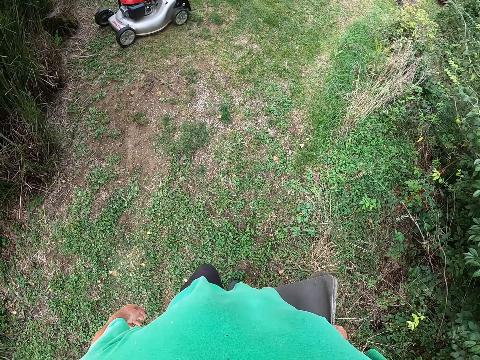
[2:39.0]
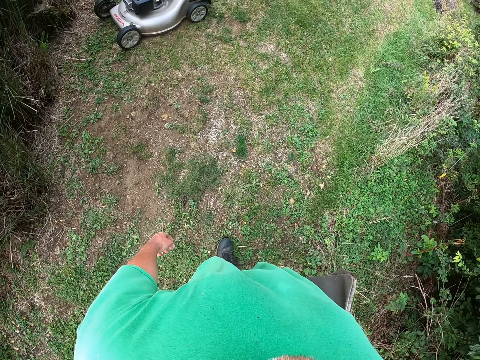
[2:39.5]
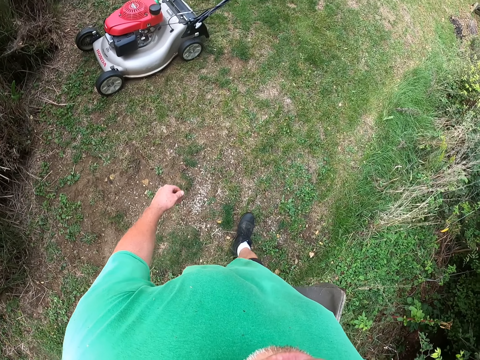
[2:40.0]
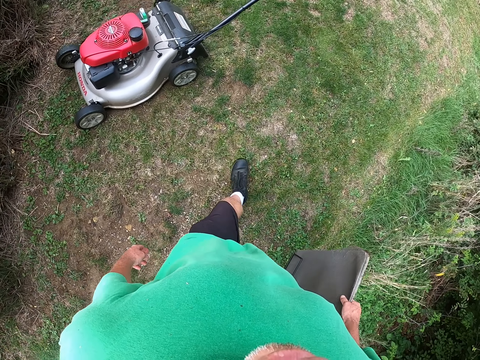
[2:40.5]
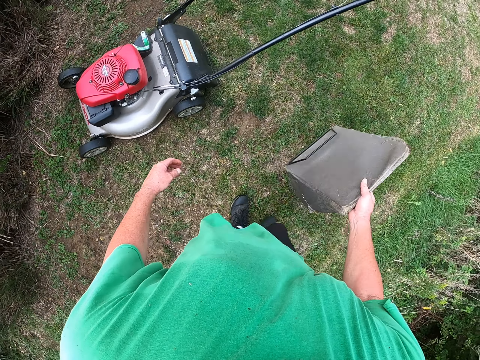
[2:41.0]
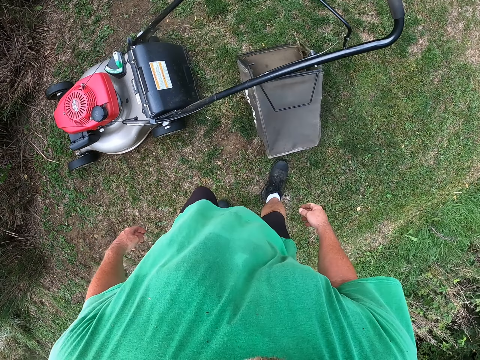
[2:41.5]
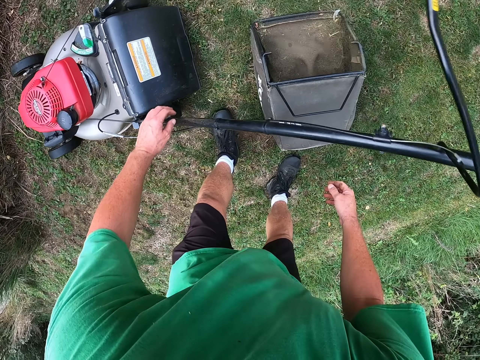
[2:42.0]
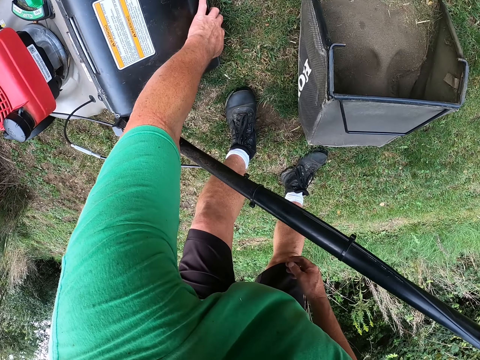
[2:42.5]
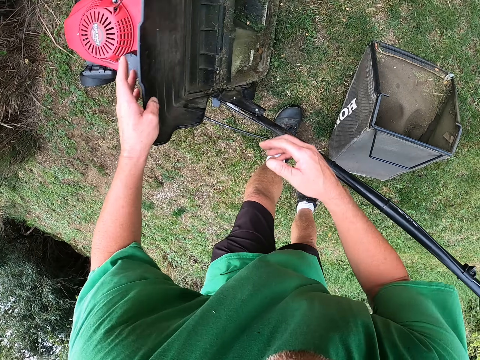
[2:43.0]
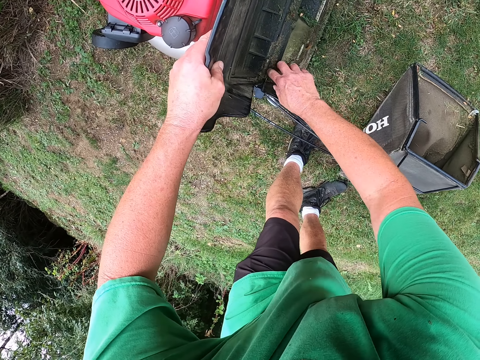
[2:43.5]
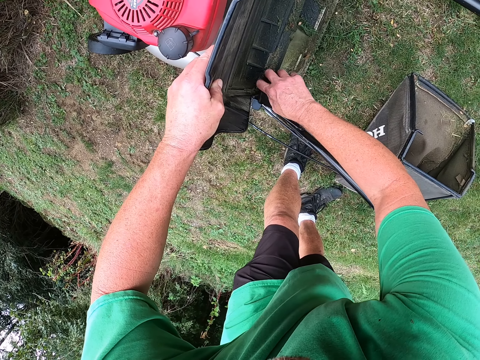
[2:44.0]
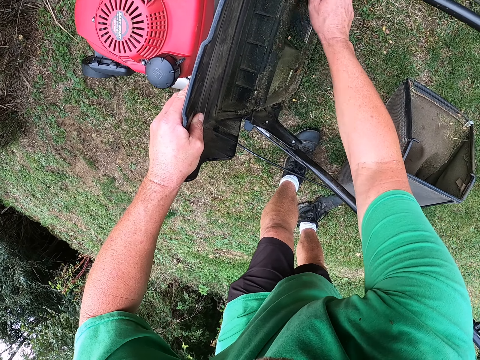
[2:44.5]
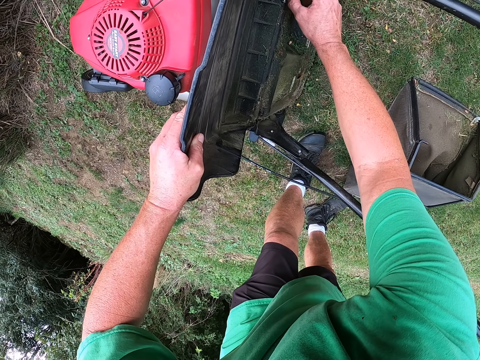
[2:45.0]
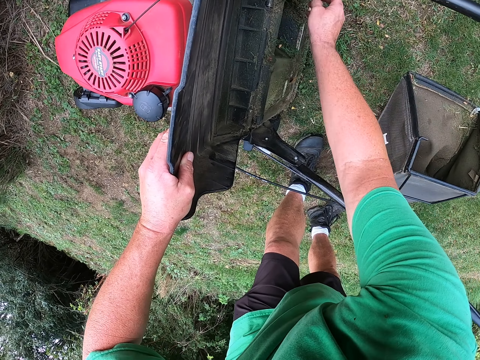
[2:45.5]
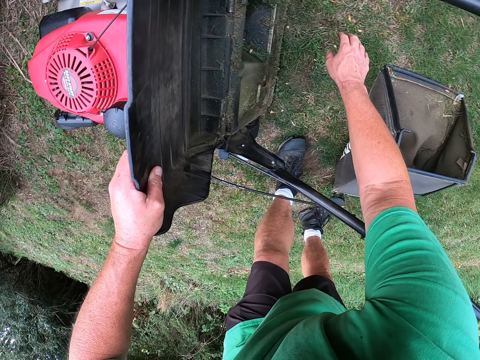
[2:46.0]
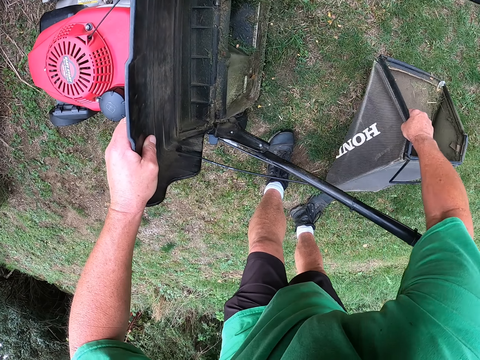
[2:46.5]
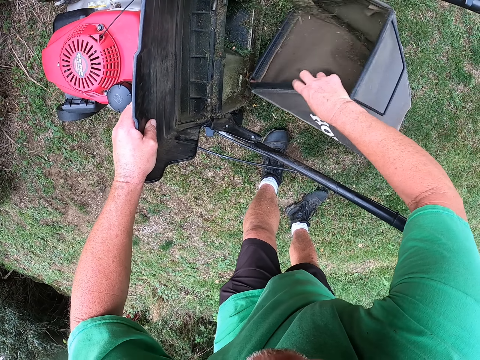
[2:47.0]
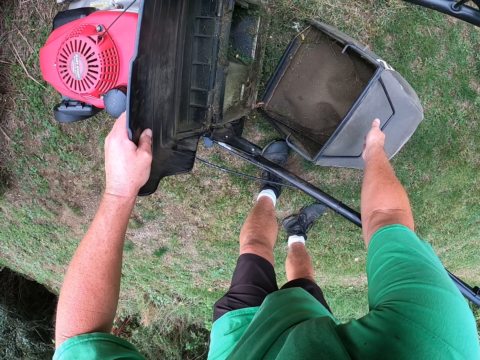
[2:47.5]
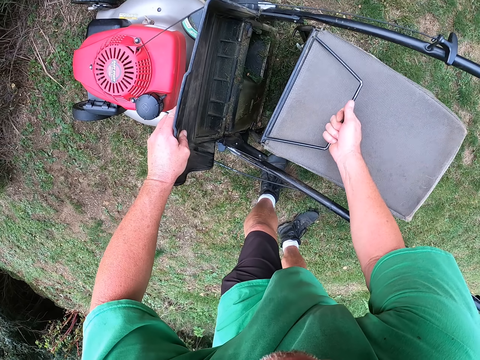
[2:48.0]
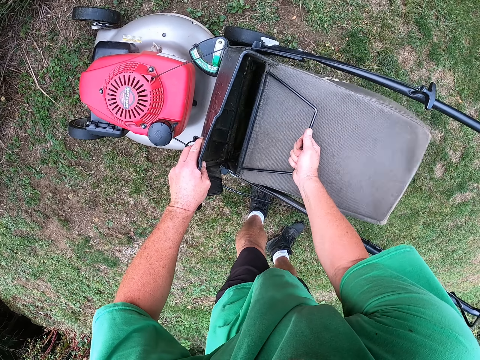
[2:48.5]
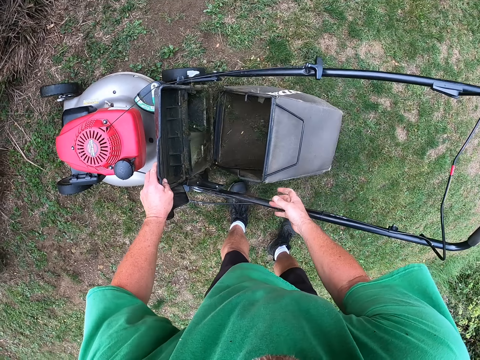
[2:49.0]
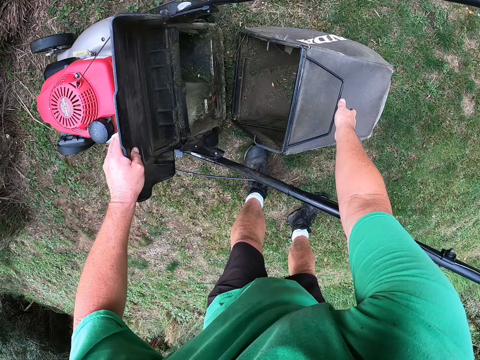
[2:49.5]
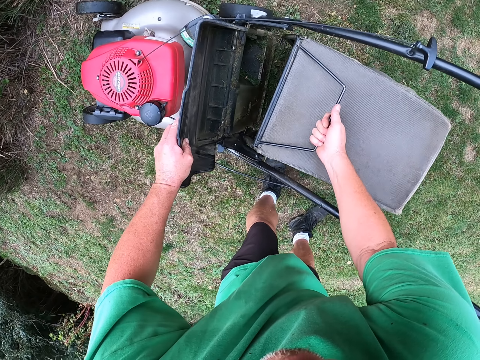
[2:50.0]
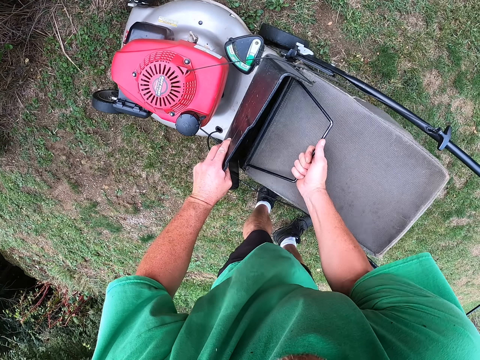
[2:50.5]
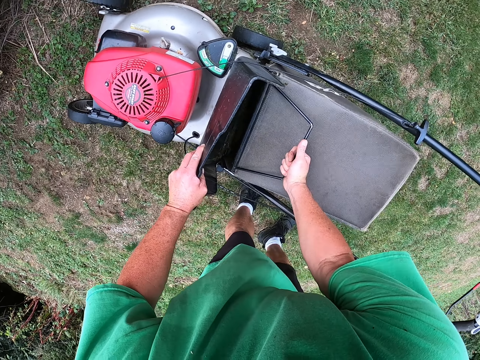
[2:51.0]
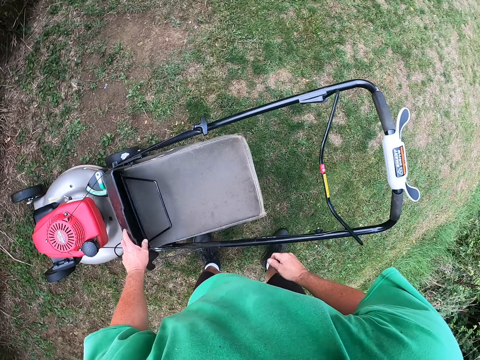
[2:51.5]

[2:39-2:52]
The camera wearer throws the grass catcher bag on the ground. They remove the grass from the bag carriage area. They fix the grass catcher bag on the lawn mower.

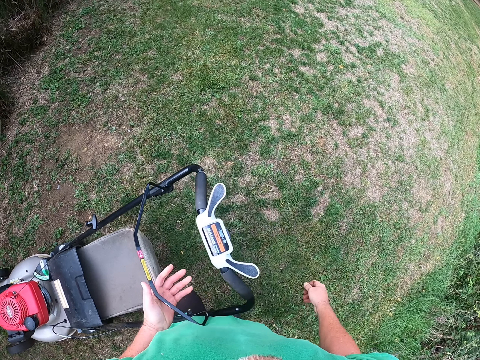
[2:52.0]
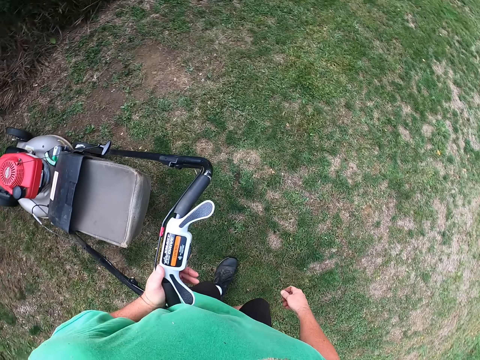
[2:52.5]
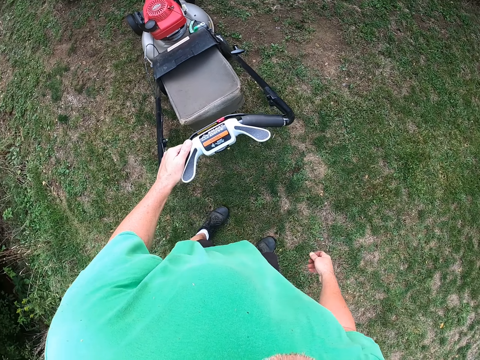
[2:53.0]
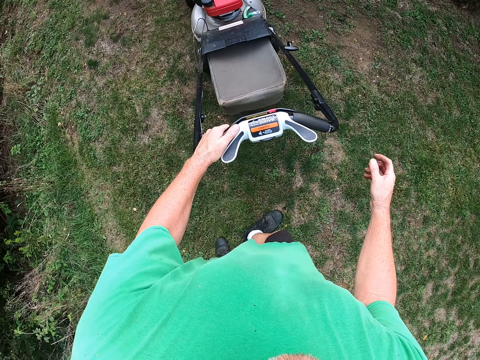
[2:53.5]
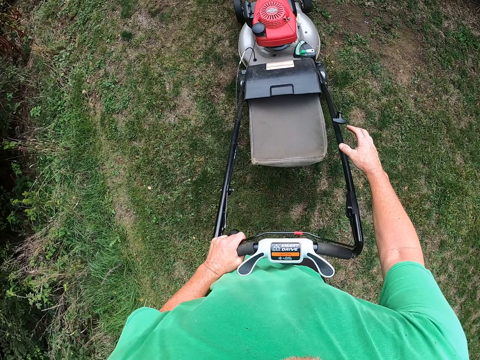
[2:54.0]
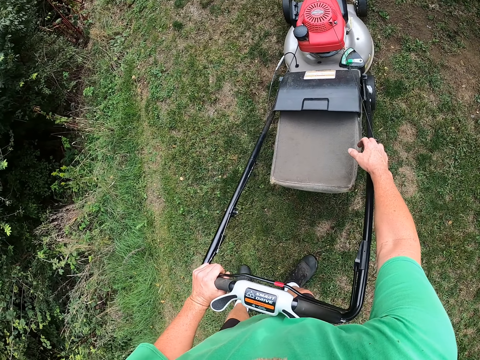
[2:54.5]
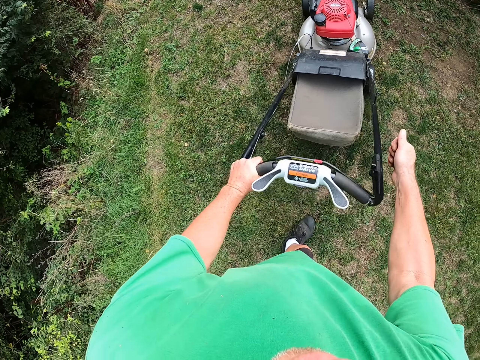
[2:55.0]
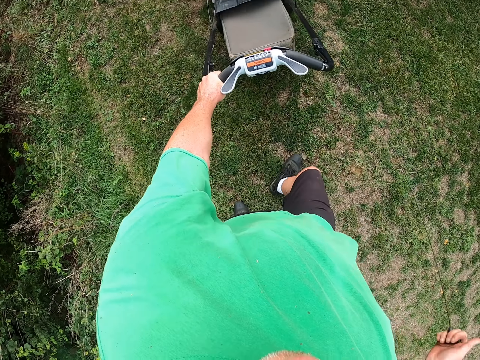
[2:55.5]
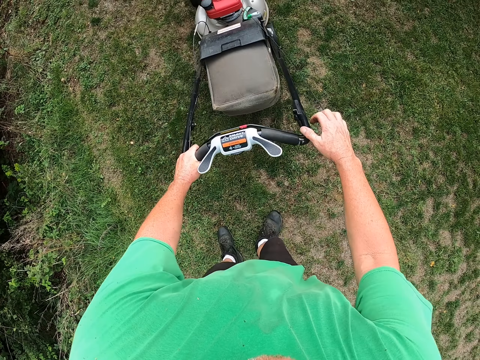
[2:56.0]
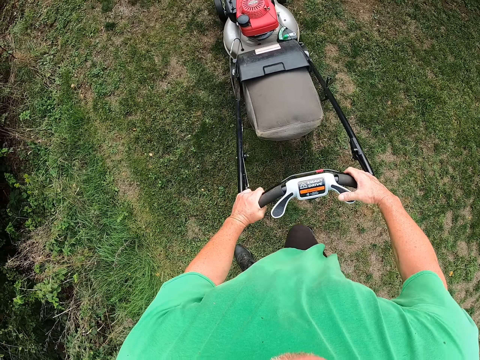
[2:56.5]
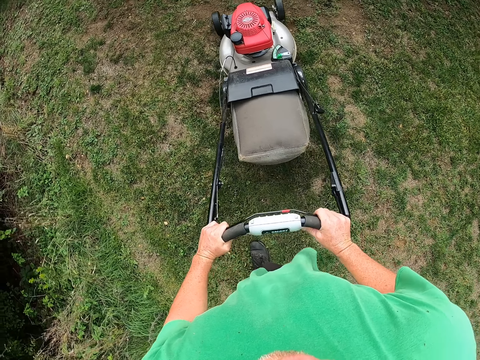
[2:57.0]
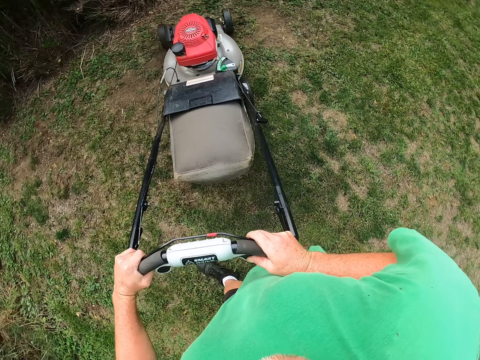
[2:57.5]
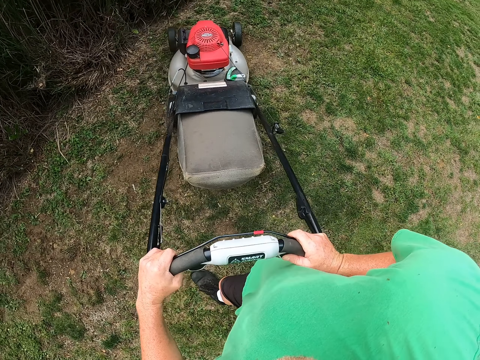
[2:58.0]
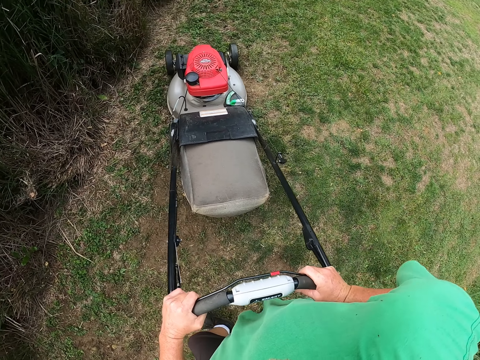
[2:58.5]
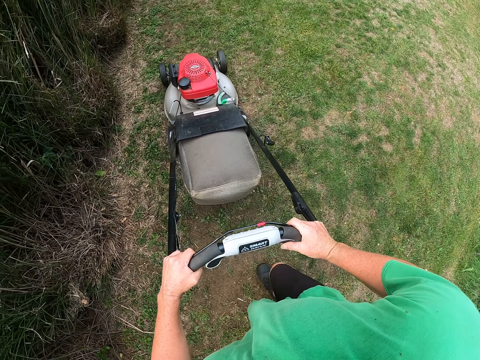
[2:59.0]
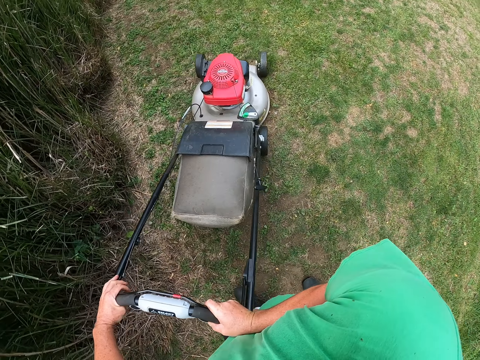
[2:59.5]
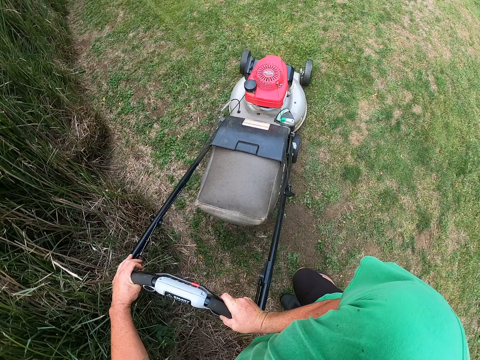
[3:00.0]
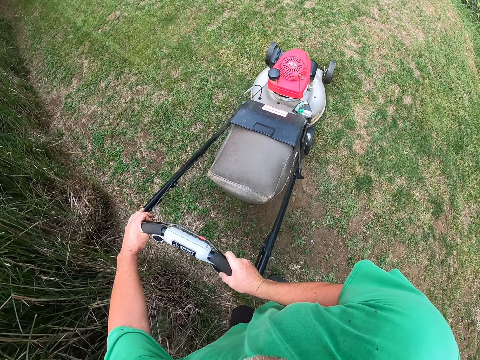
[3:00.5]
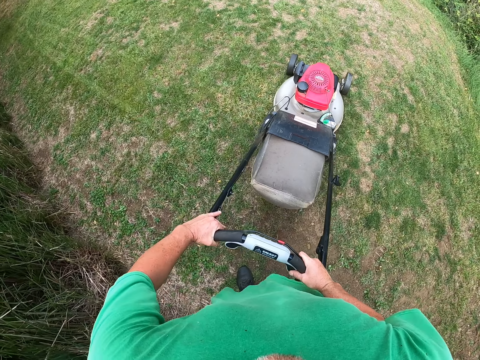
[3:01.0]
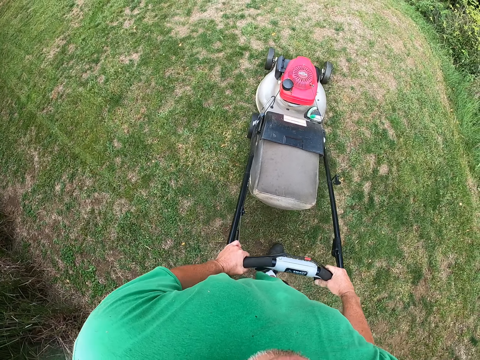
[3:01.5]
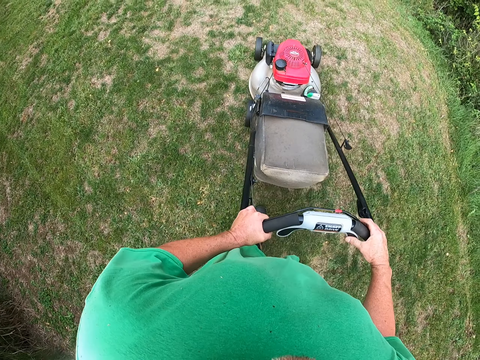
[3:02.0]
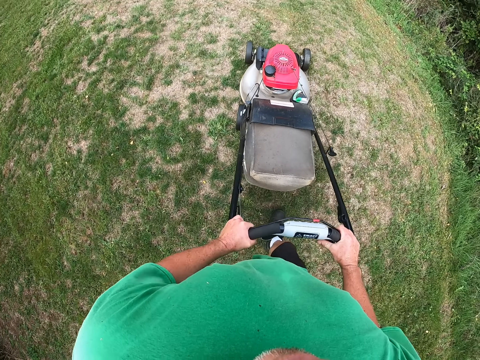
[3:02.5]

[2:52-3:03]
The camera wearer moves the lawn mower. They restart the lawn mower machine and cut the grass with the lawn mower machine.

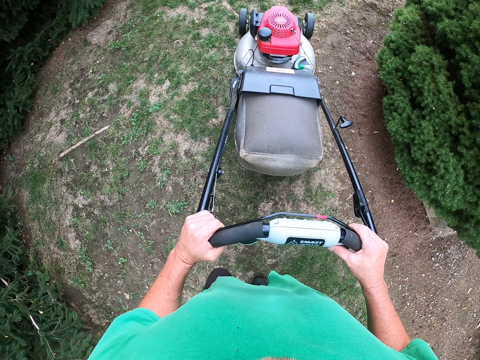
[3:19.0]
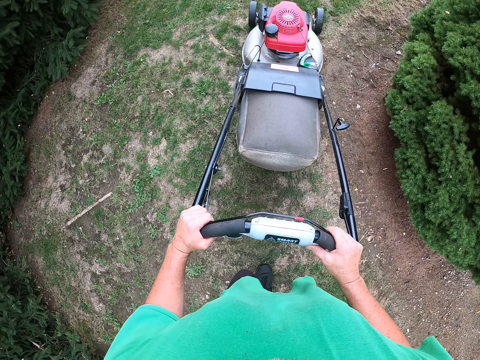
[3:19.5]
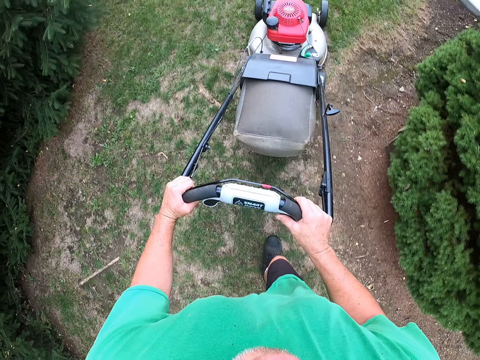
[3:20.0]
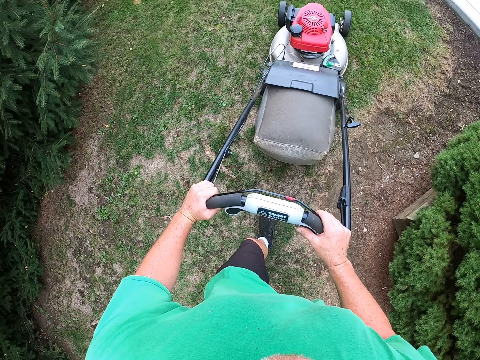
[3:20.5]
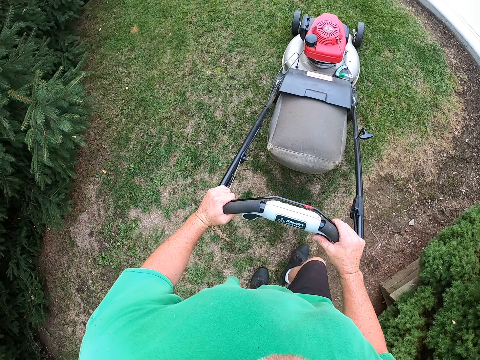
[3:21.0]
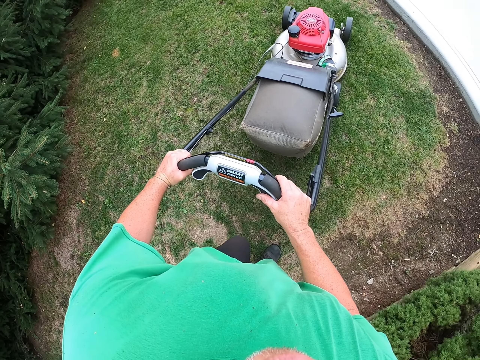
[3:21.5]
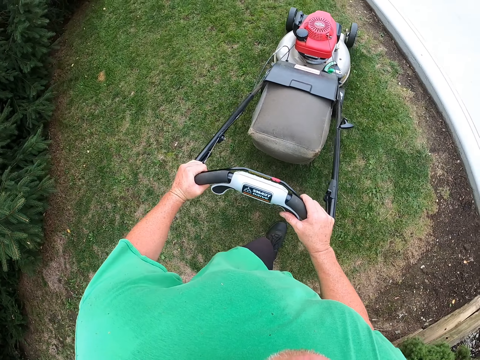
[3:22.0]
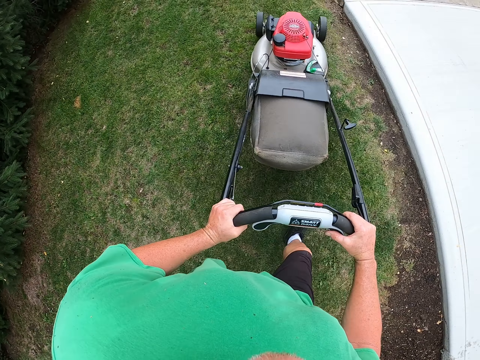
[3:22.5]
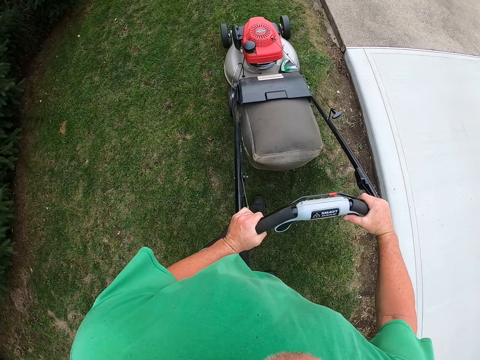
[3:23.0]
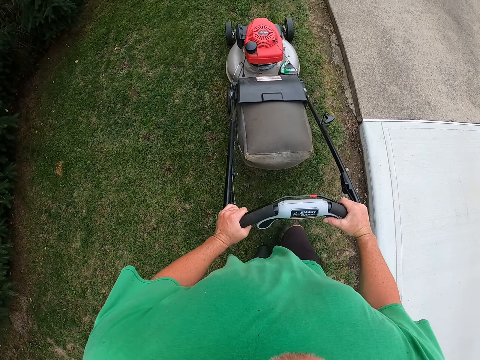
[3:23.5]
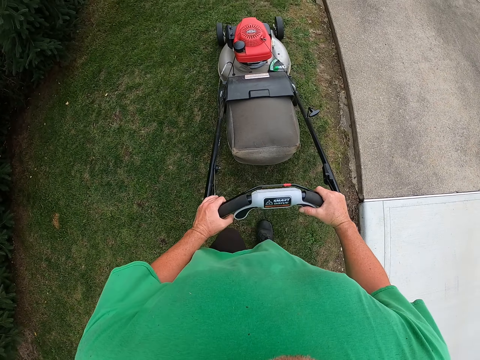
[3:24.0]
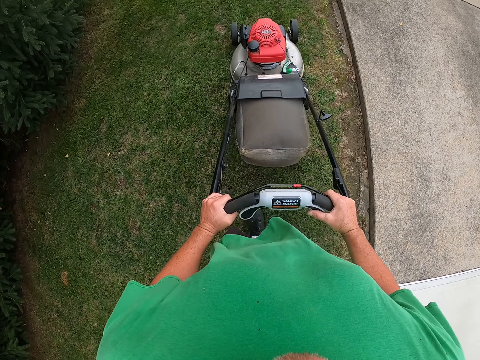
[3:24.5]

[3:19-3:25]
The camera wearer turns the lawn mower. They cut the grass with the lawn mower.
